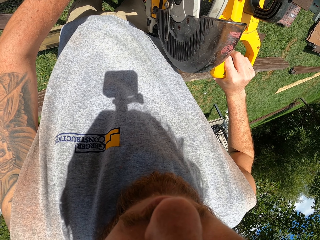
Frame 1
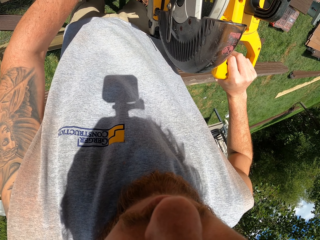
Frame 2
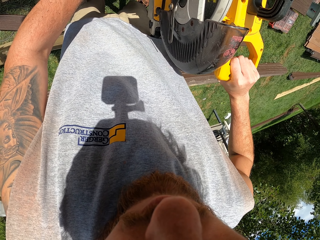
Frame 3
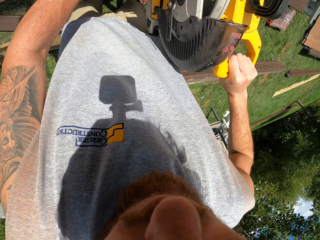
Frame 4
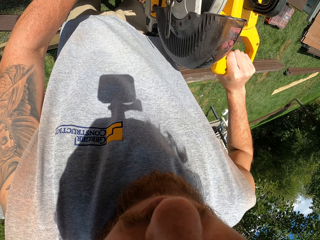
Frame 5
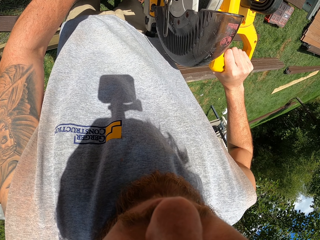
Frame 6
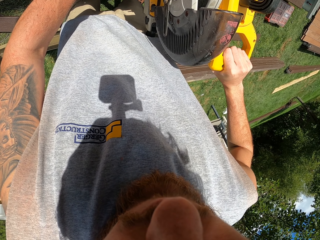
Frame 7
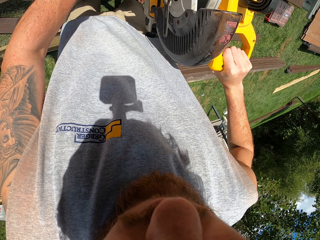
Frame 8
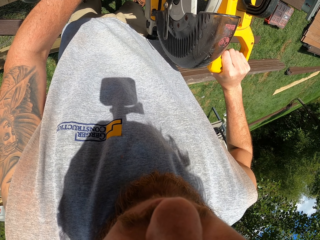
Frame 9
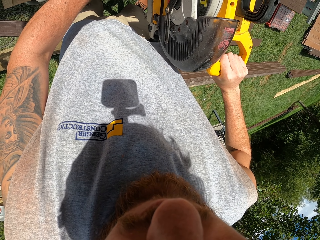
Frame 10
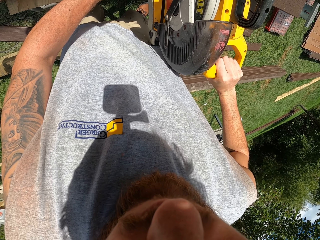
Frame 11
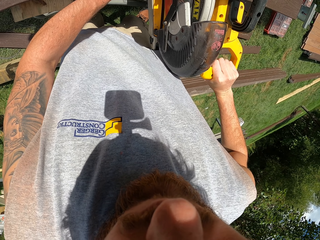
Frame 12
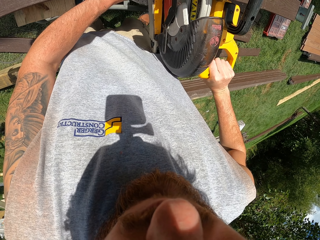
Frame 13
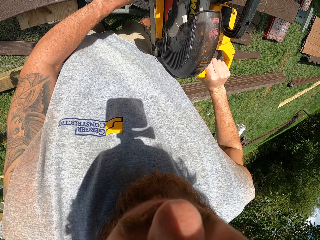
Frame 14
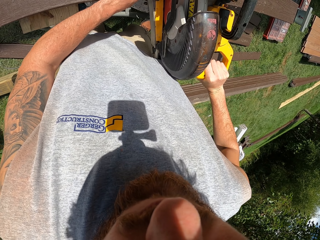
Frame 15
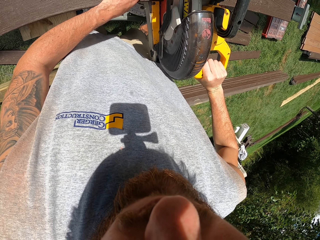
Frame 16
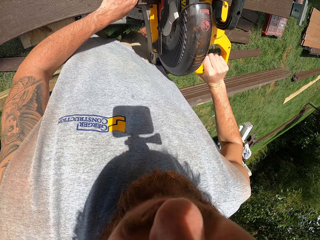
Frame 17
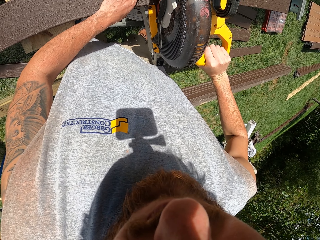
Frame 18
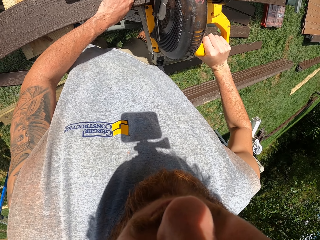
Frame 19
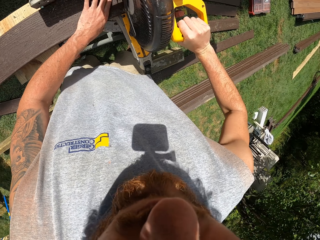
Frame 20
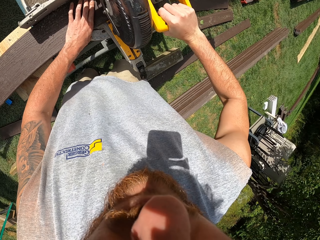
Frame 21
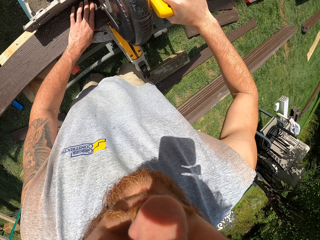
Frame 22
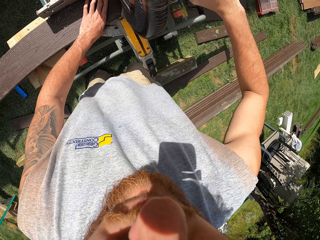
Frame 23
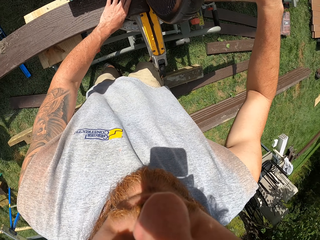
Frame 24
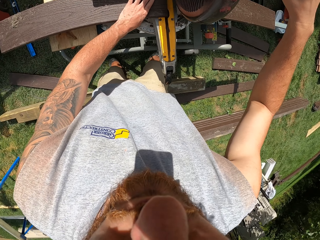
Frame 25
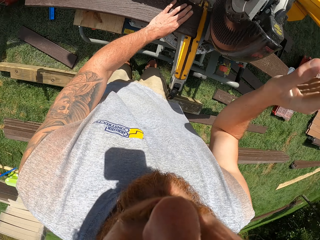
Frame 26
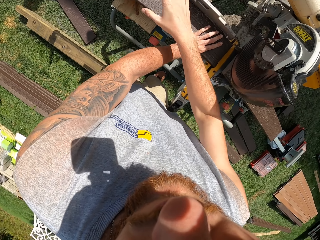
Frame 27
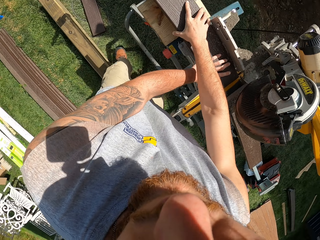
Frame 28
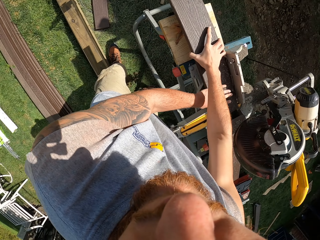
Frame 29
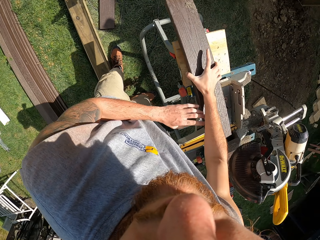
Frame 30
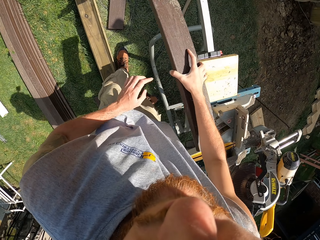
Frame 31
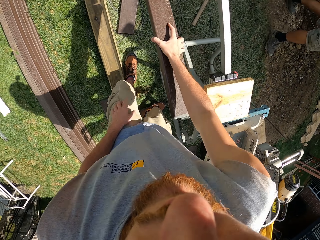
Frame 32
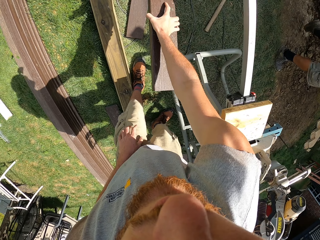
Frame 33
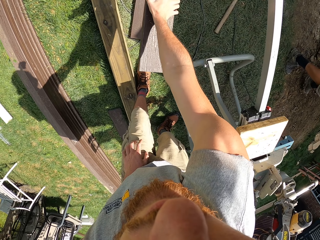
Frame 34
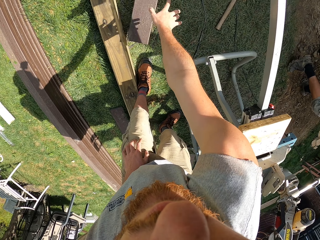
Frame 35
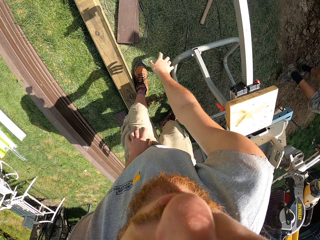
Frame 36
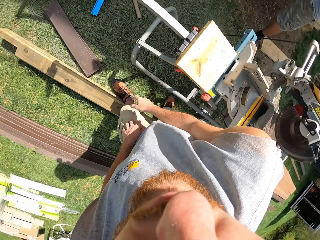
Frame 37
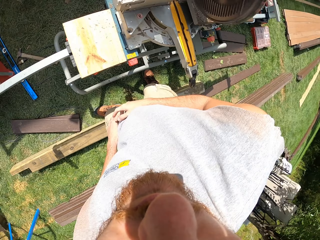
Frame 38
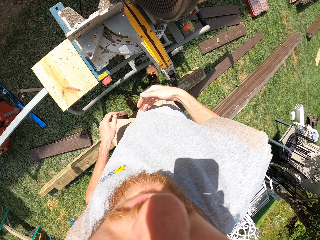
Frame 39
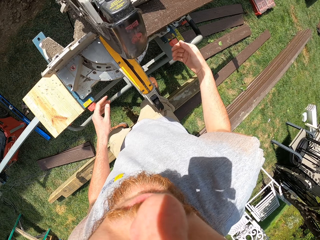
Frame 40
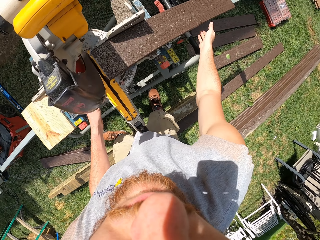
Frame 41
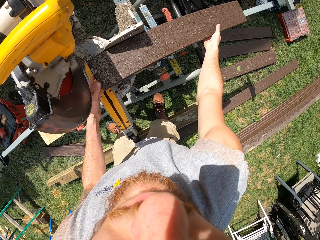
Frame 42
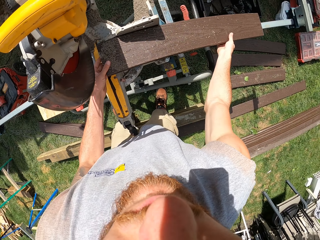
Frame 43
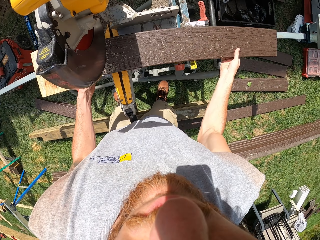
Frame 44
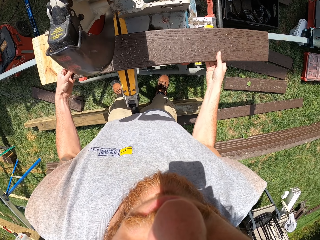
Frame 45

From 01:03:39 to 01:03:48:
The camera wearer cuts the wood. They withdraw the right hand from the wood cutter. They hold the wood with both hands and withdraw the left hand from the wood. They drop the wood on the ground. A man passes by.

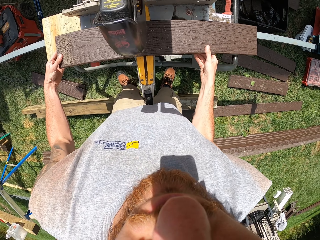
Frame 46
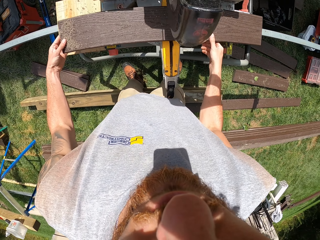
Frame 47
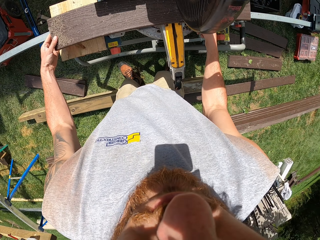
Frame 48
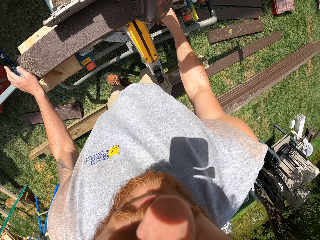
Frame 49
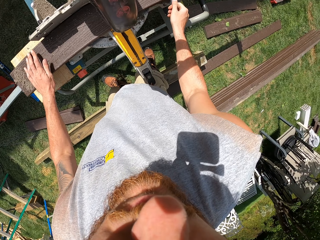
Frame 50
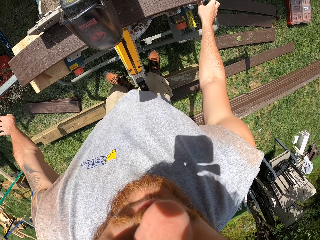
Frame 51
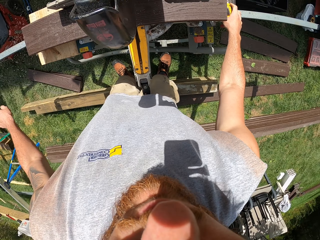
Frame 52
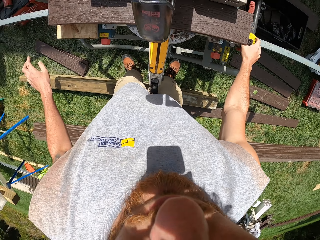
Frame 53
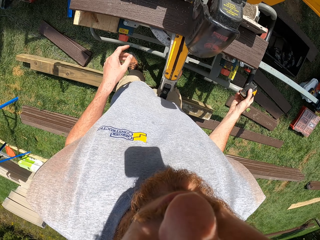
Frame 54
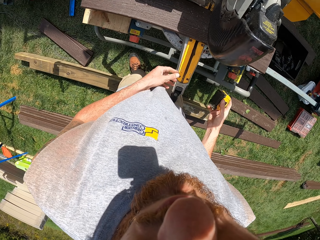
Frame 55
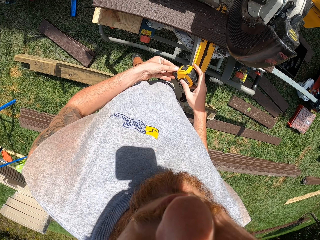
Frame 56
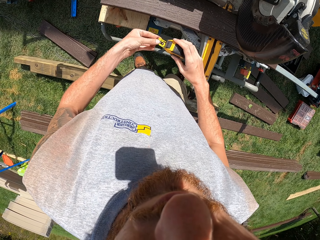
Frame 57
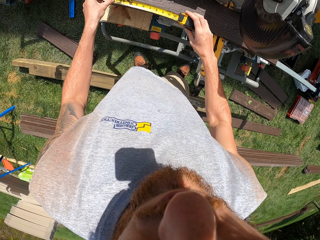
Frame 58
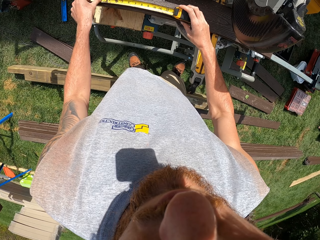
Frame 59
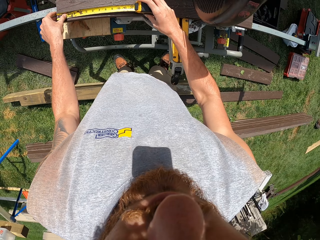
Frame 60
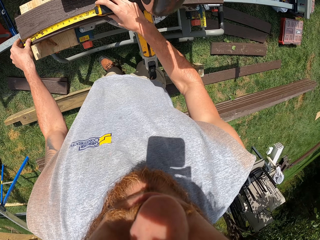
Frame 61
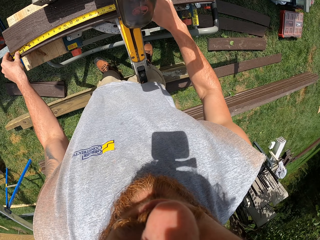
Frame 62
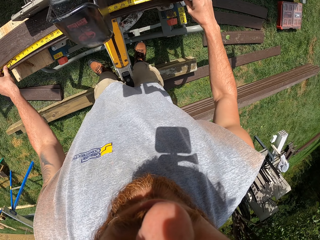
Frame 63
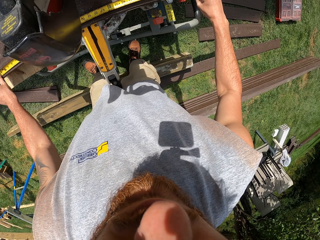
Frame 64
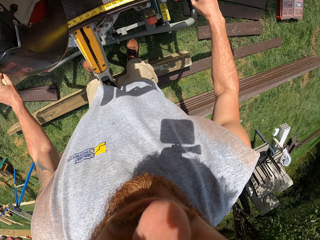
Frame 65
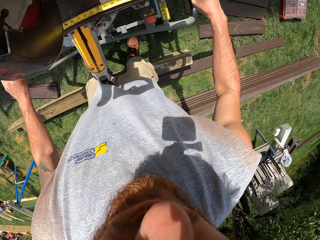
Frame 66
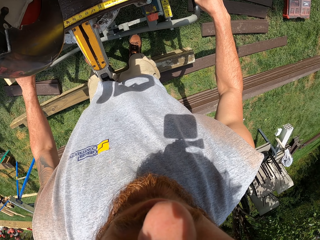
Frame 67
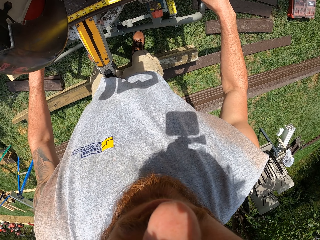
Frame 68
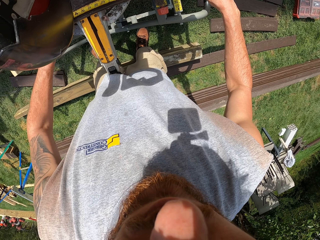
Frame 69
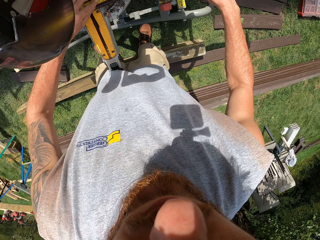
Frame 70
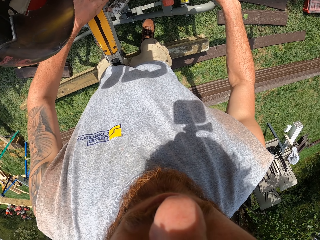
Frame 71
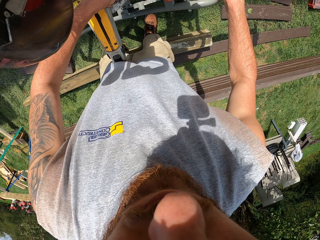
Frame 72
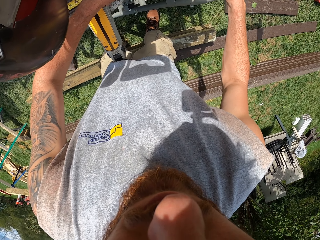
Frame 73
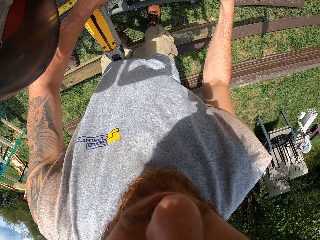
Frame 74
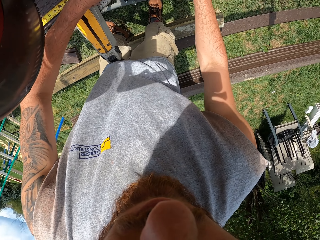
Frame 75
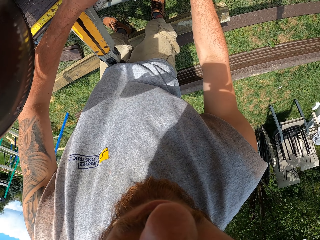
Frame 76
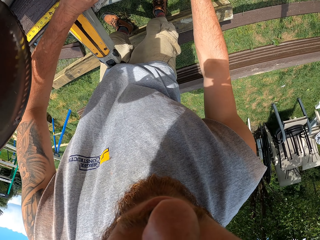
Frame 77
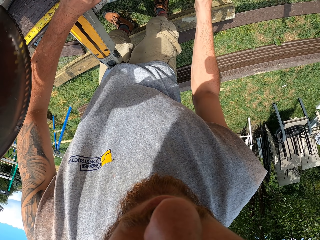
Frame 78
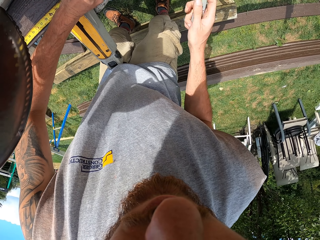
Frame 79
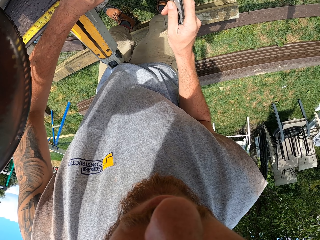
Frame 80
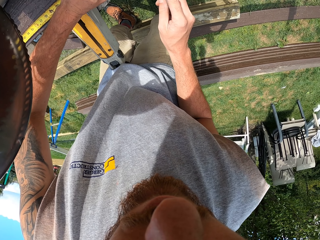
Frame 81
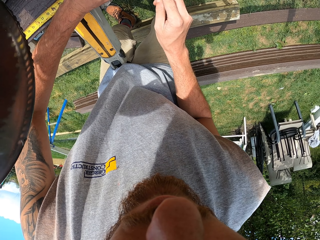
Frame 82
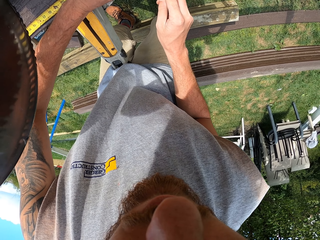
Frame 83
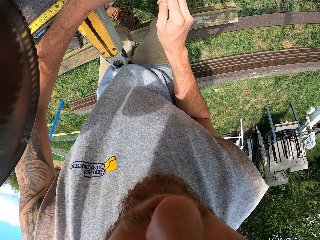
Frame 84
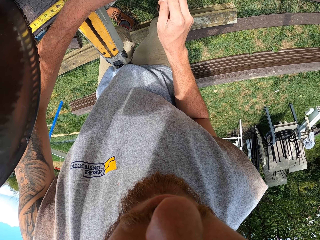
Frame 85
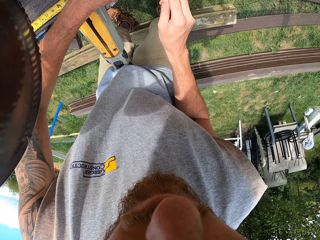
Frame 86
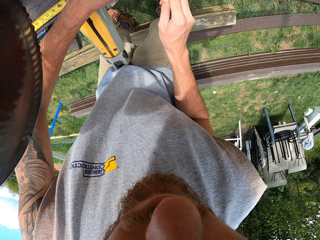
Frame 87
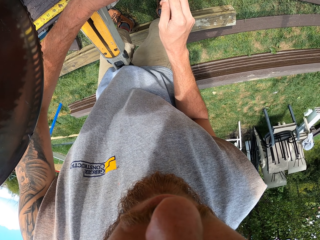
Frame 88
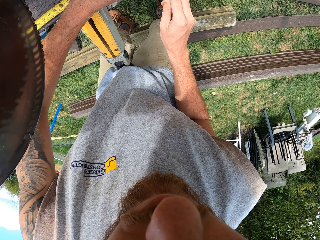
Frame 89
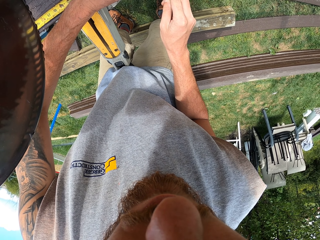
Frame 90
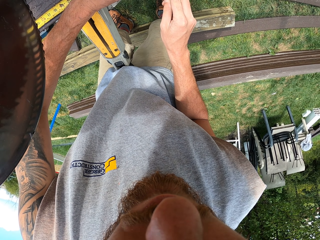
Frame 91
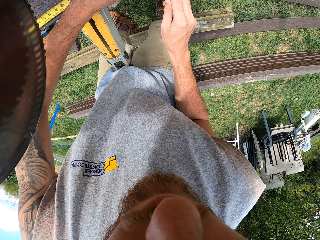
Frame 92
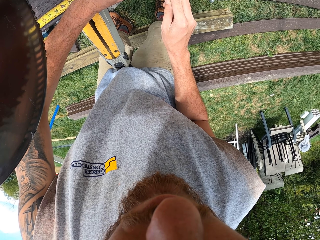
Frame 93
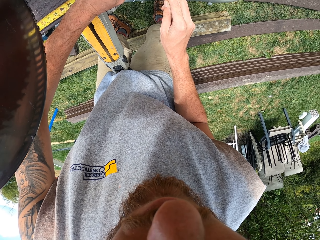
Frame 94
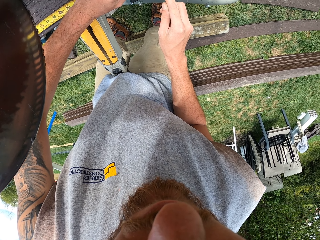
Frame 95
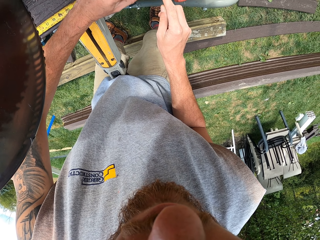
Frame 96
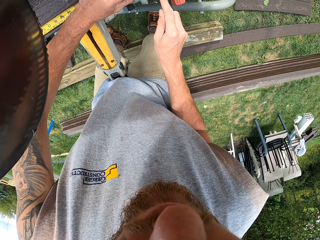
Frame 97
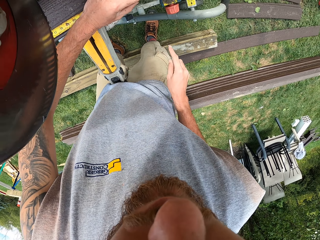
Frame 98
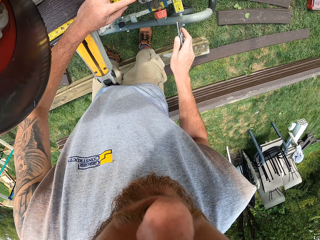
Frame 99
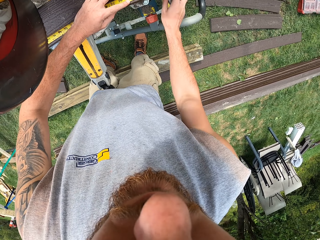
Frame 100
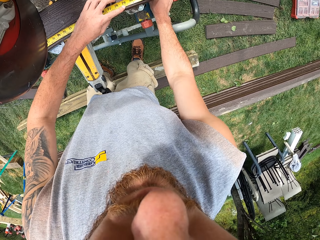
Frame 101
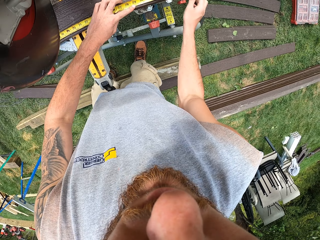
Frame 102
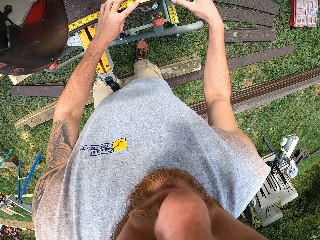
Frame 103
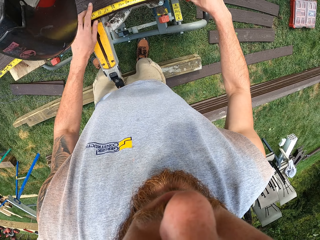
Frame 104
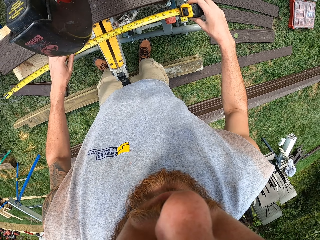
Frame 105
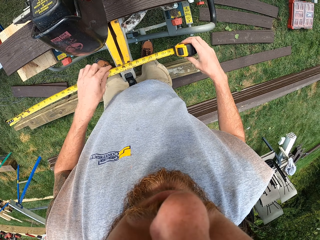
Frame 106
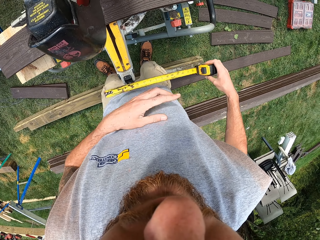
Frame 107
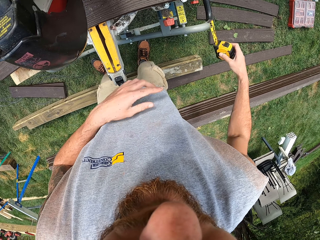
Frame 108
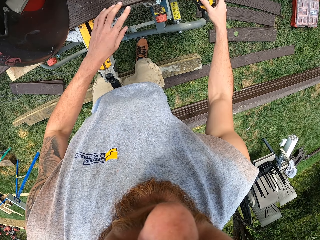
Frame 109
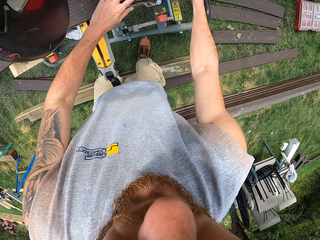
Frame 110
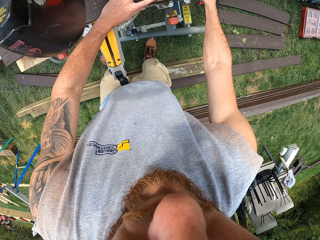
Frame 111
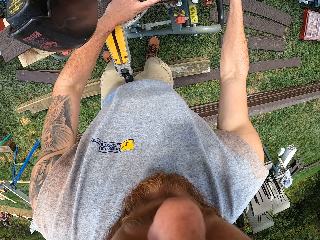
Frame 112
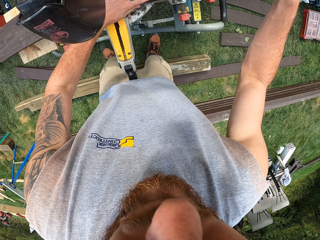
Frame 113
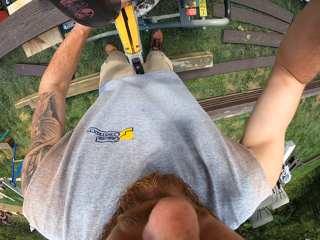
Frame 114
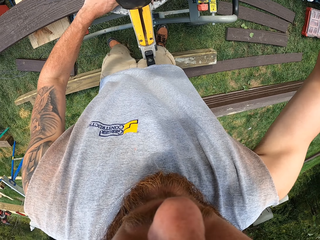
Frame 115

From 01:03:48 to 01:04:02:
The camera wearer holds the wood with both hands. They adjust the wood, withdraw the hands from the wood, and put the wood on the slide bar. They pick up the tape measure, adjust the tape measure, and place the tape measure on the wood. They measure the wood with the tape measure. They move the left hand, withdraw the right hand, and pick up the marking gauge. They draw the mark on the wood and return the marking gauge. They hold the tape measure with both hands, remove the tape measure from the wood, and withdraw the left hand from the tape measure. They return the tape measure and roll back the tape measure.
